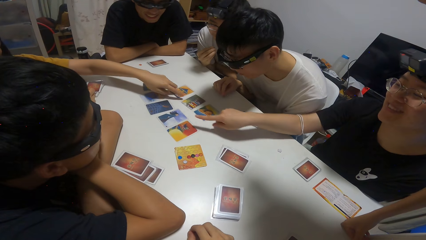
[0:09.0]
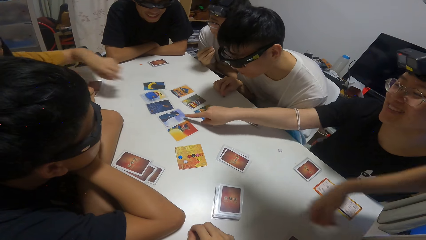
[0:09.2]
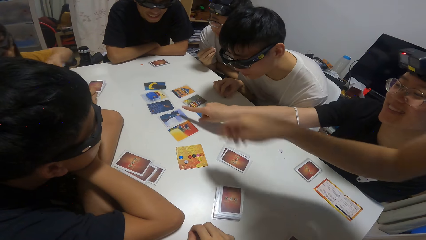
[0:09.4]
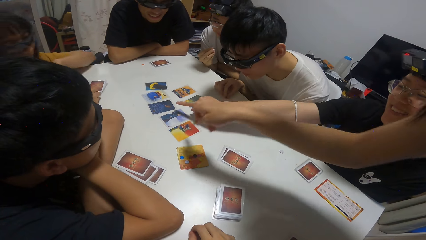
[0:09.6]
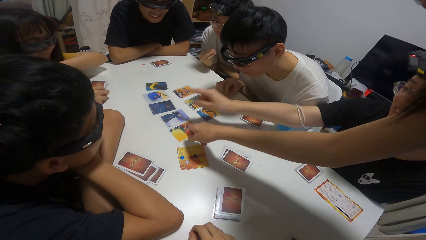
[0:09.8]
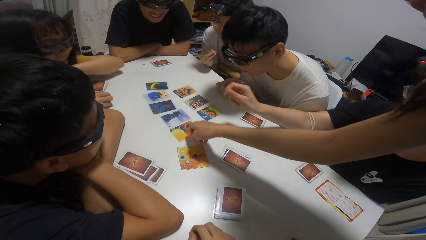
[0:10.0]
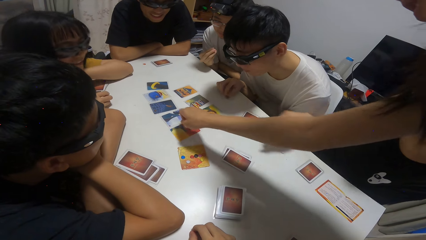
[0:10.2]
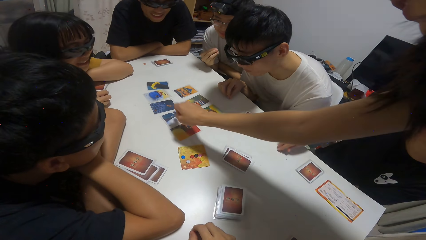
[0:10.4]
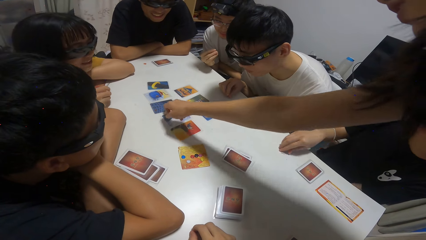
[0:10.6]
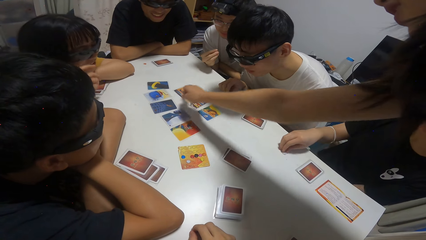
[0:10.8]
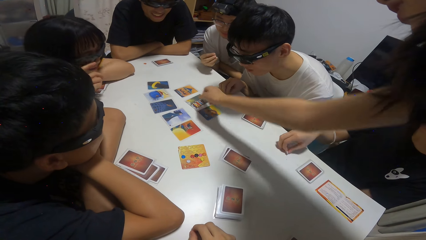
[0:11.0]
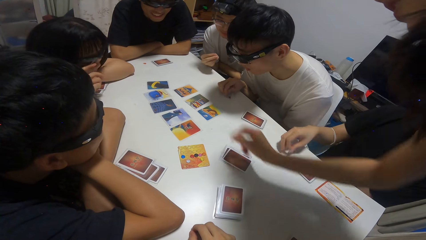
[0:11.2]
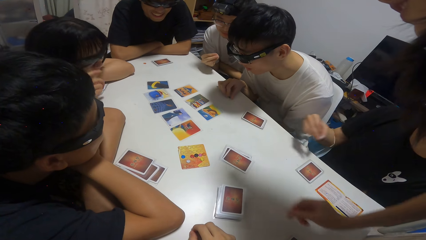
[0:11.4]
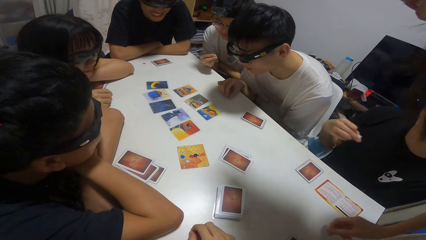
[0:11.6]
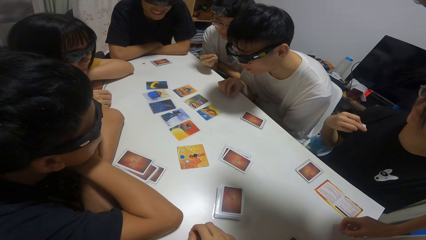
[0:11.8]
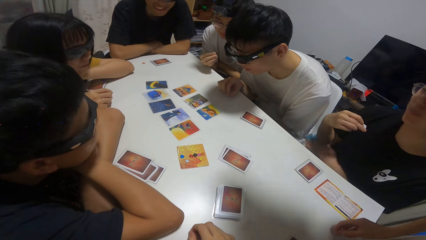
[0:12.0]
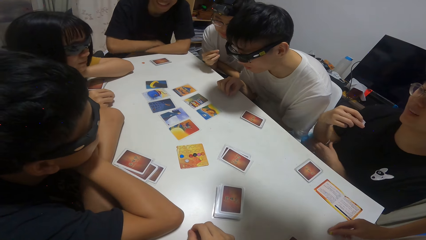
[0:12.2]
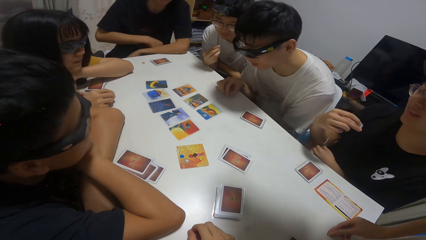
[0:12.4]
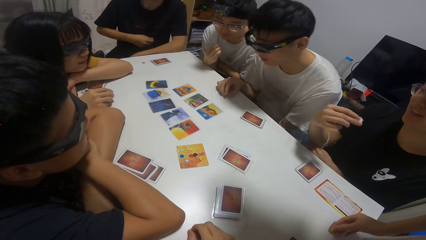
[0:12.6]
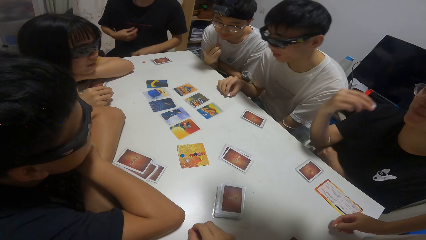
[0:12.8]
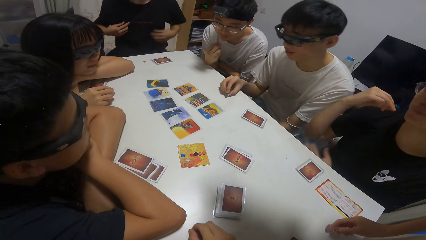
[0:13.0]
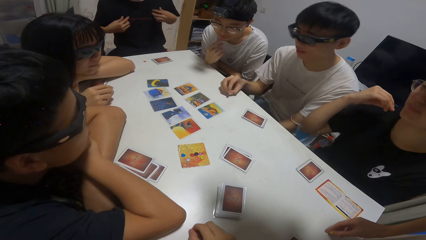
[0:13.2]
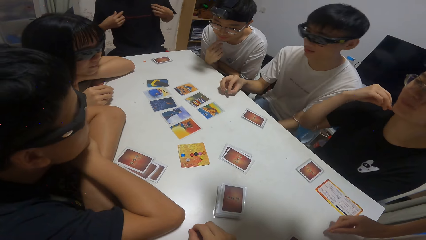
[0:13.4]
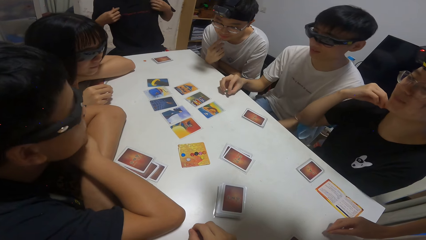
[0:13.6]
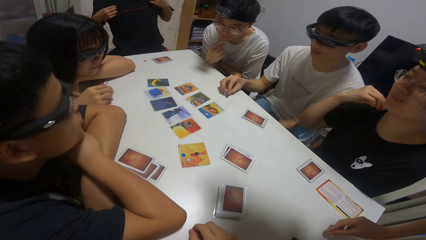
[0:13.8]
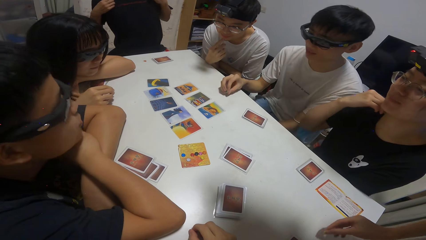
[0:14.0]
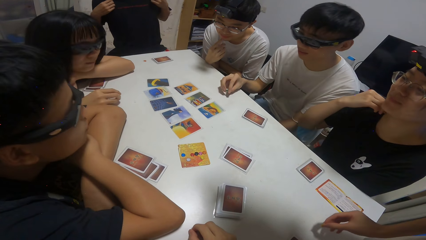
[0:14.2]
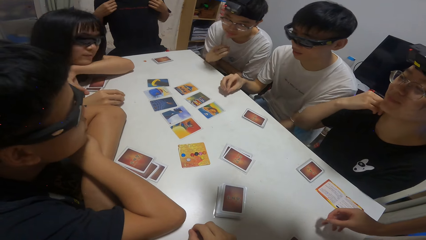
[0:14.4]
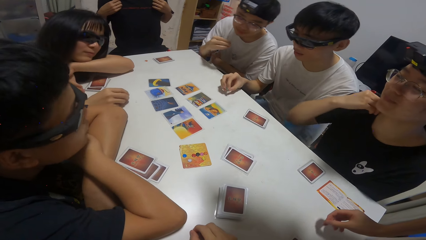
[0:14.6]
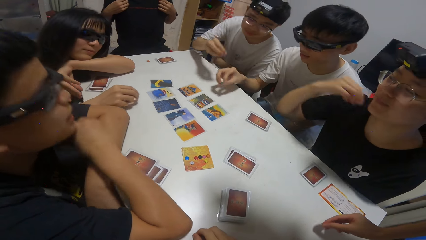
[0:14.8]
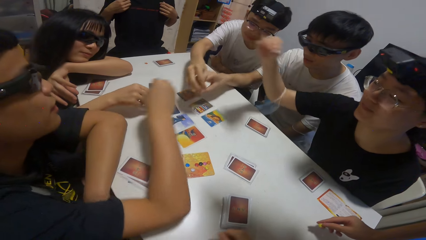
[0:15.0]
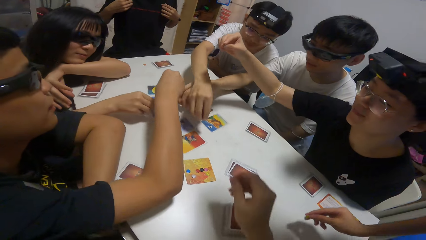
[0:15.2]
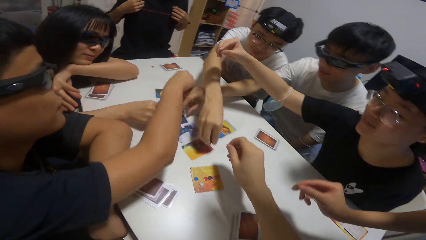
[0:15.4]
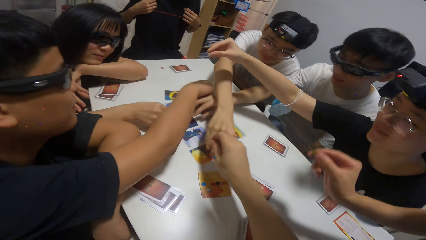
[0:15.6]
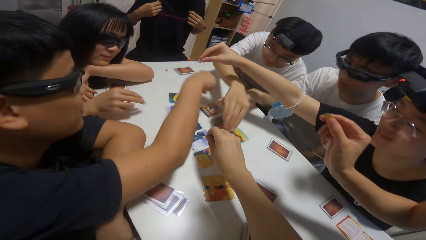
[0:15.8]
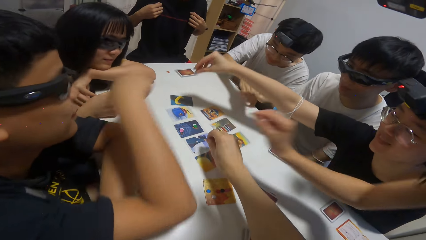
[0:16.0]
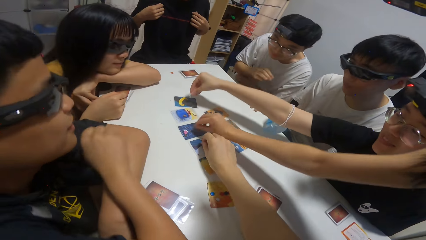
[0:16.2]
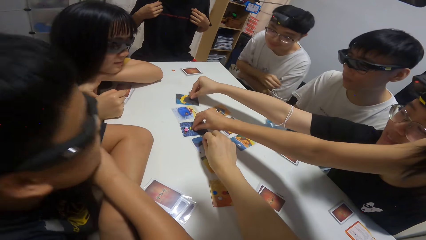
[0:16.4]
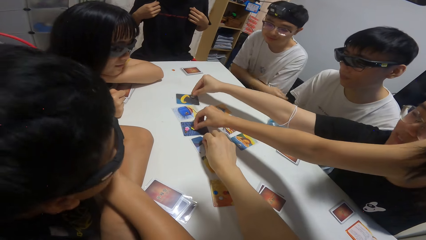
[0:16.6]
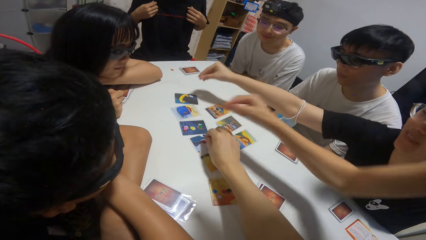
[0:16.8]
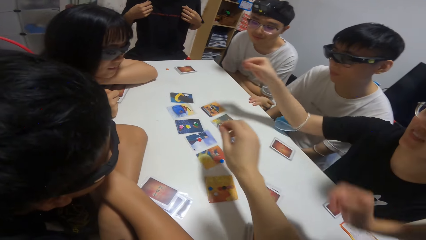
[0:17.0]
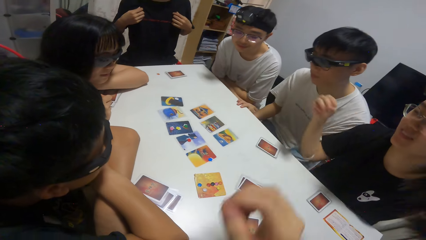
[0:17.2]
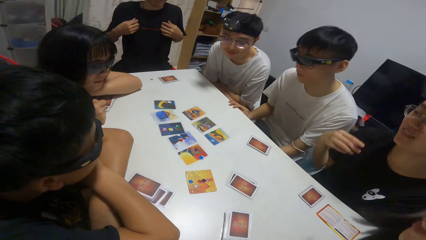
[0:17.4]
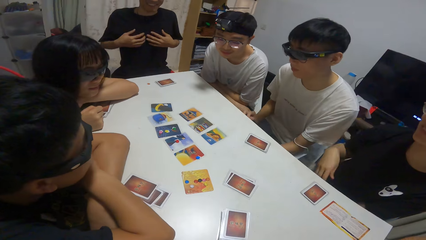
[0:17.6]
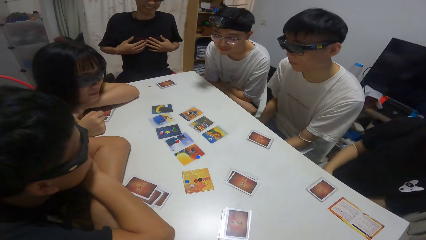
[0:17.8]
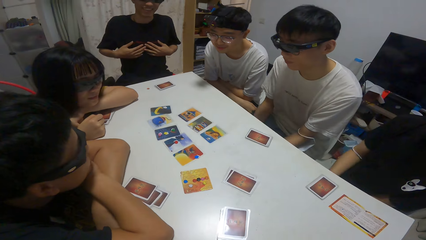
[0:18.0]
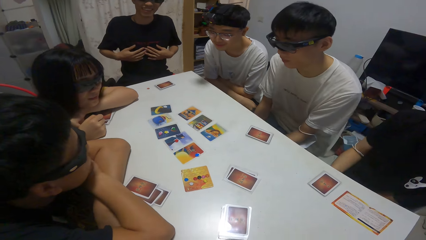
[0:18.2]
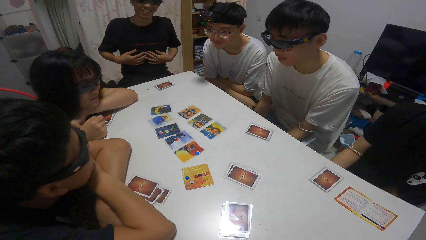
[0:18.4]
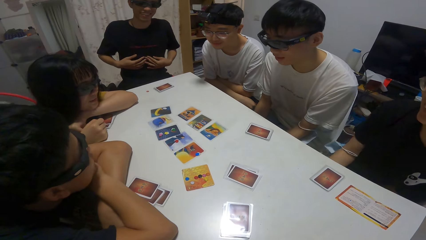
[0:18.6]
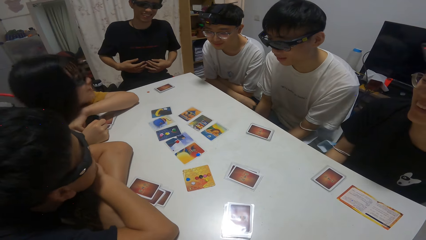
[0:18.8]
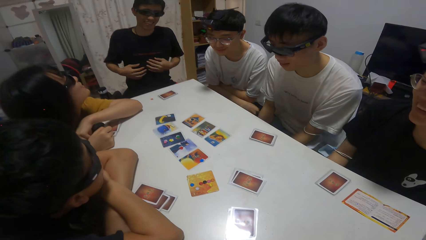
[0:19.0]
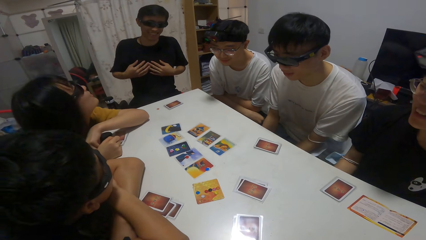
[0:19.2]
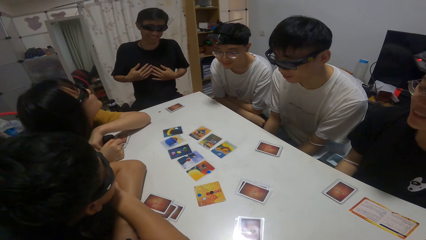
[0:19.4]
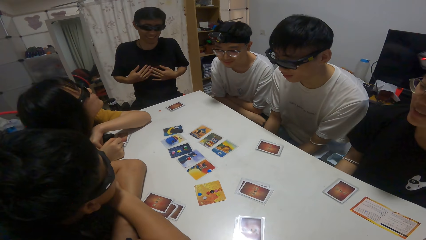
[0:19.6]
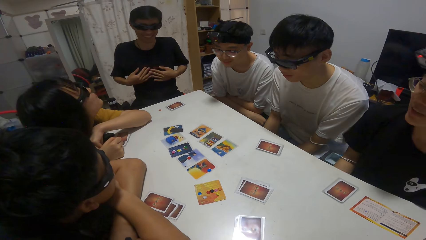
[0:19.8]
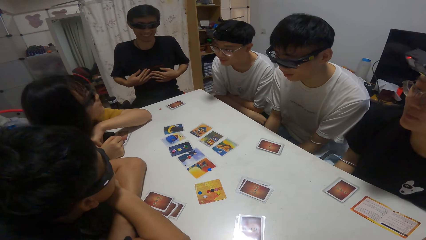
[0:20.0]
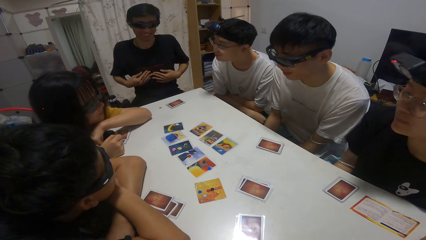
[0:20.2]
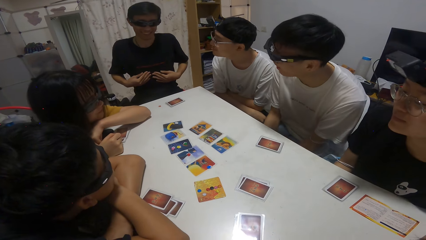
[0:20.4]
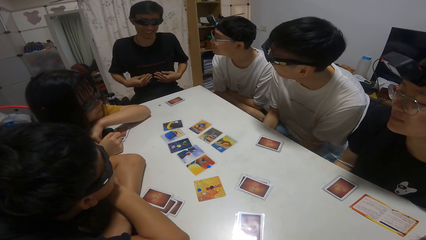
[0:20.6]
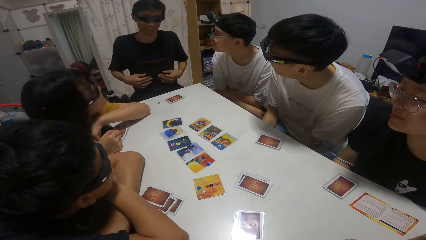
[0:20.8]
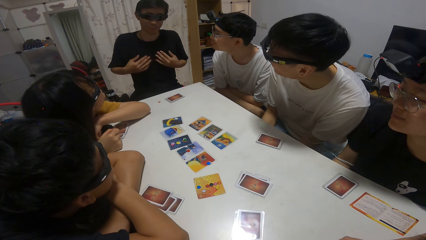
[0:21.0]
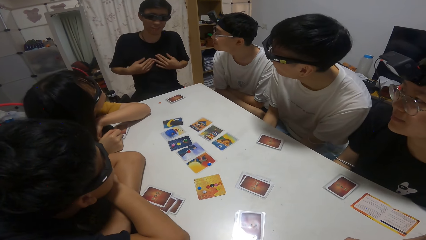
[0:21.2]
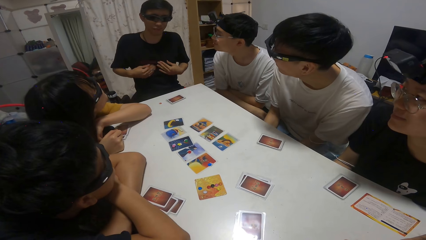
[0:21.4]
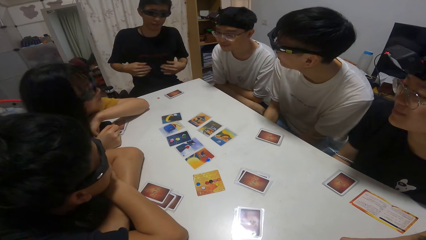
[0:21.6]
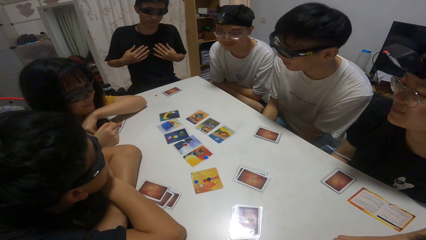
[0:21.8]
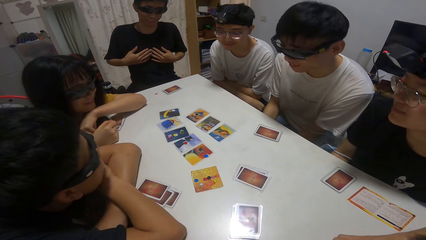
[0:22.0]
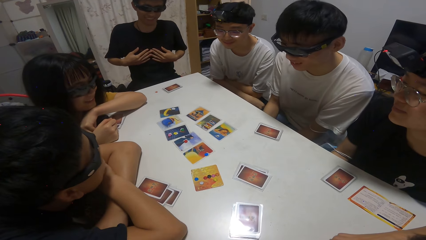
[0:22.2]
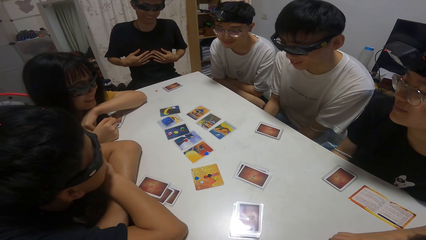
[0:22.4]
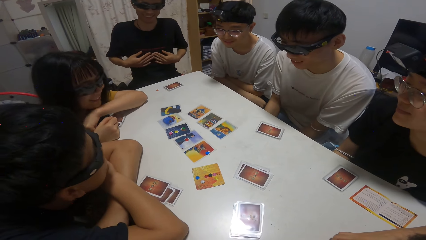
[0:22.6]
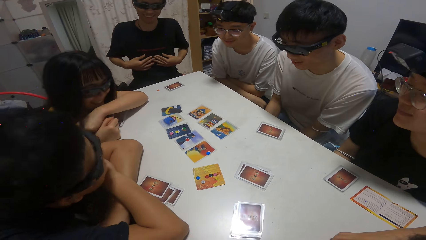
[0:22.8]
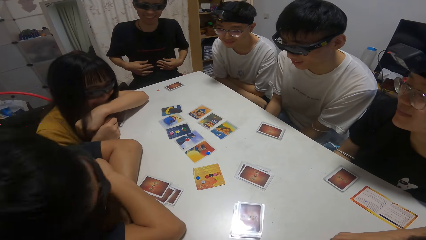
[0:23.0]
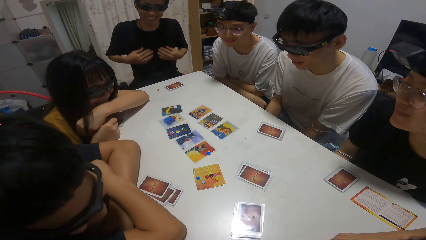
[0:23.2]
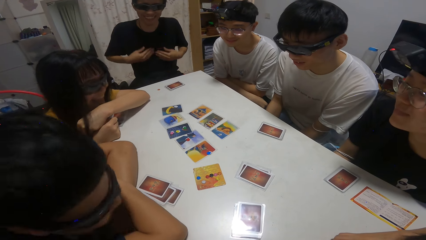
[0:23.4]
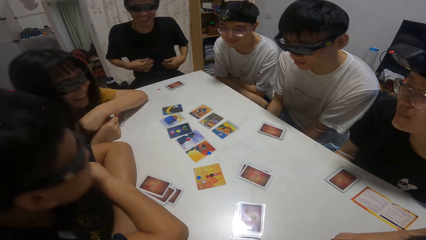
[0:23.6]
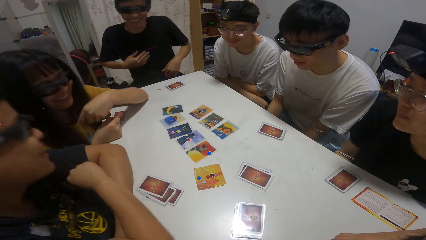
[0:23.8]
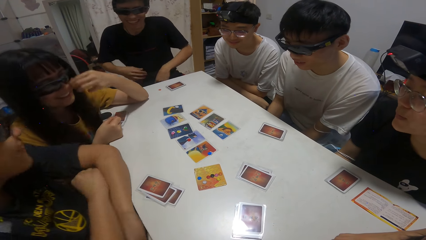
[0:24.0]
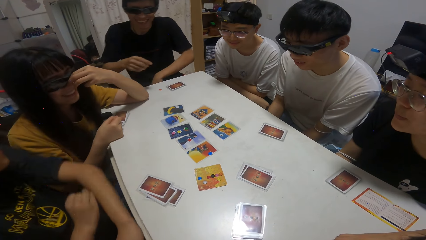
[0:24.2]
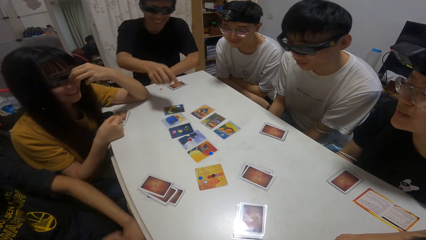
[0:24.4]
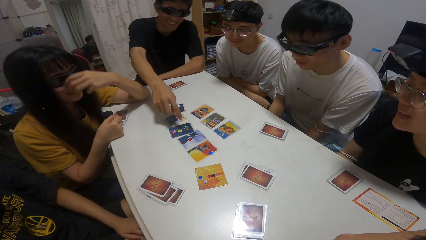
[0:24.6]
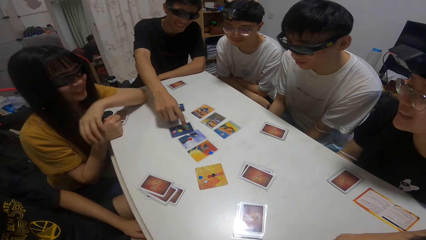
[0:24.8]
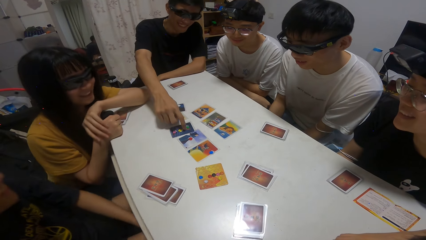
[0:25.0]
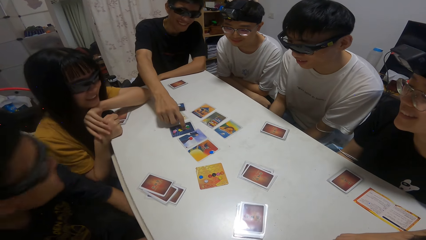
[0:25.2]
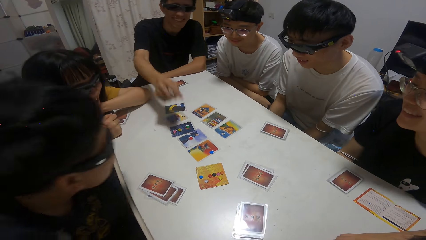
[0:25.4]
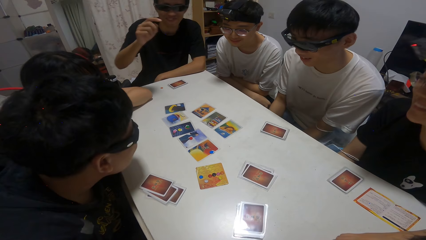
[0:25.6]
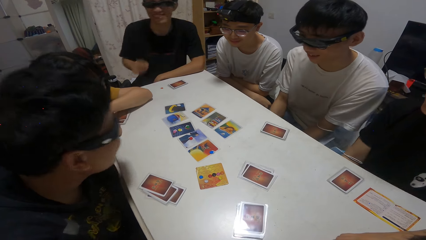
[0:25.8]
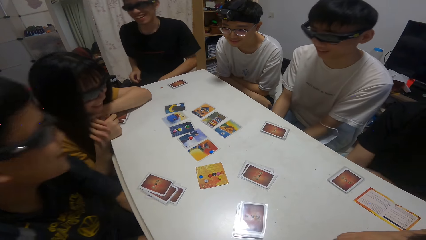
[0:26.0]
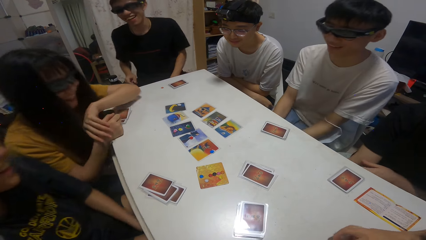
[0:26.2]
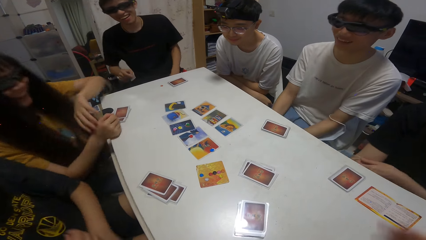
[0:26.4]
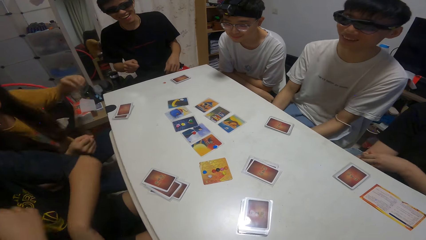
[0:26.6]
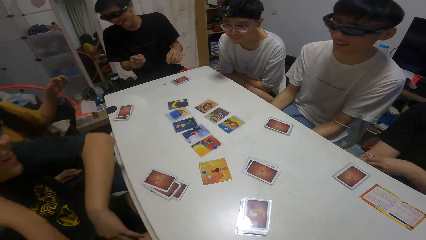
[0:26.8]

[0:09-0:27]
The camera wearer points at the playing cards. A man touches his t-shirt. Another man touches the playing cards. The camera wearer drops a paper on a card on a table. They touch the playing cards. The first man touches his t-shirt. The first man touches the playing cards.
